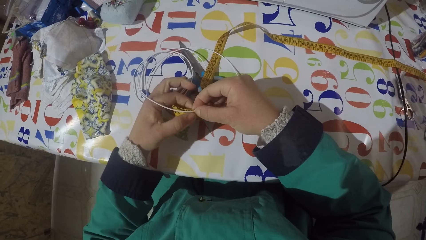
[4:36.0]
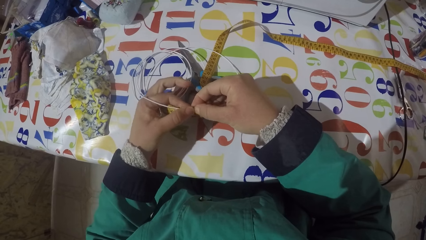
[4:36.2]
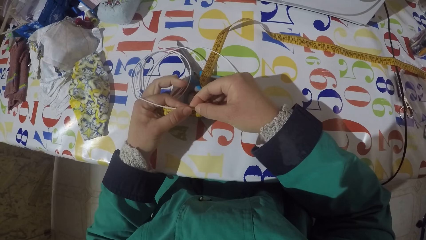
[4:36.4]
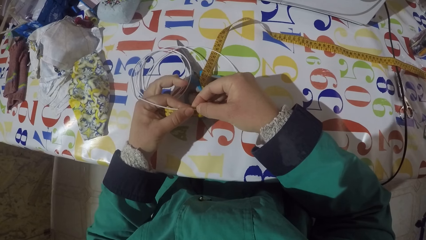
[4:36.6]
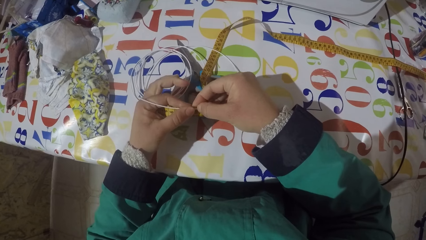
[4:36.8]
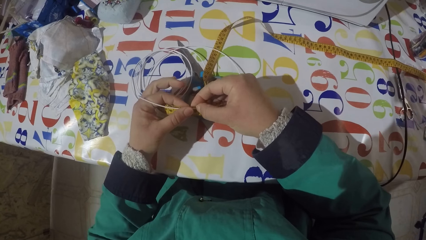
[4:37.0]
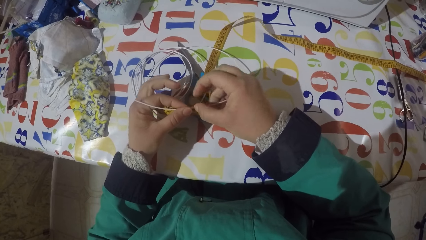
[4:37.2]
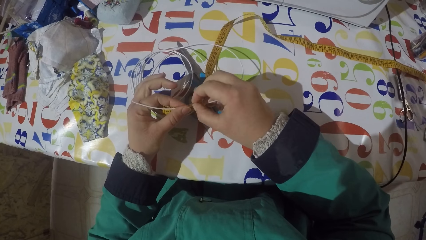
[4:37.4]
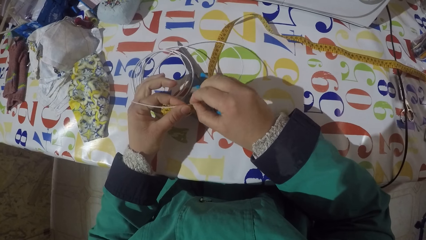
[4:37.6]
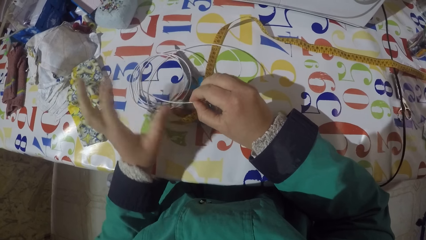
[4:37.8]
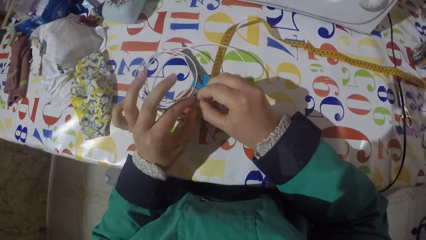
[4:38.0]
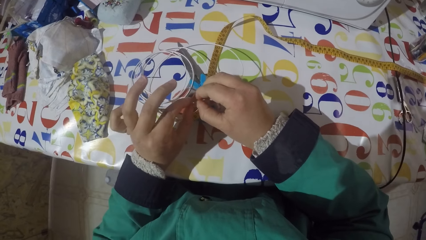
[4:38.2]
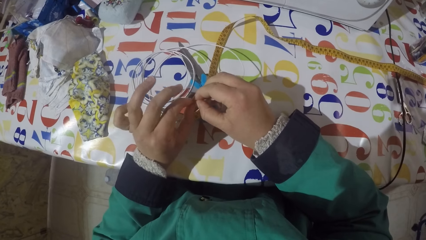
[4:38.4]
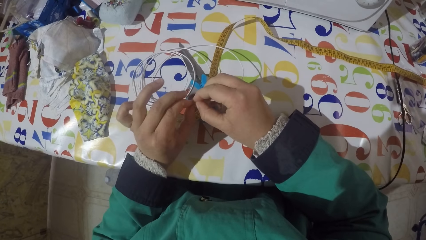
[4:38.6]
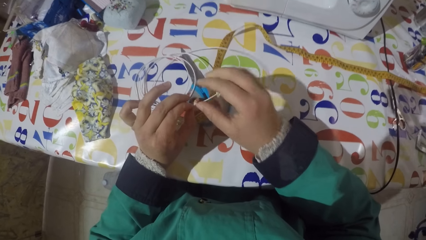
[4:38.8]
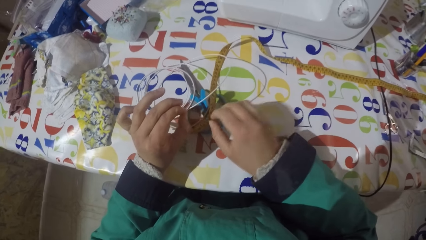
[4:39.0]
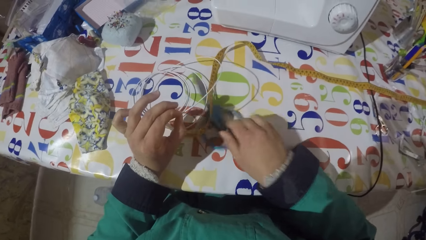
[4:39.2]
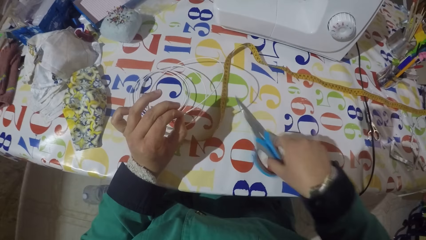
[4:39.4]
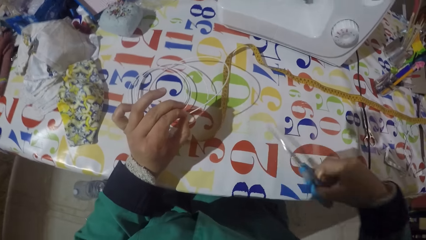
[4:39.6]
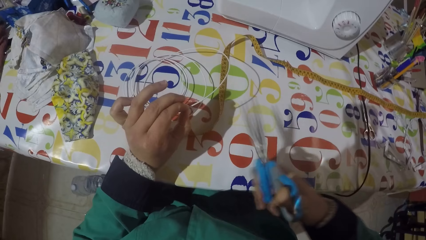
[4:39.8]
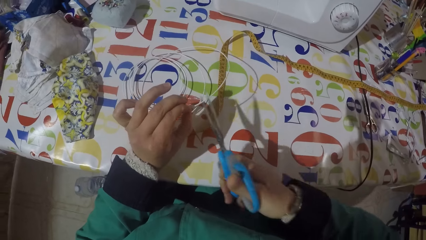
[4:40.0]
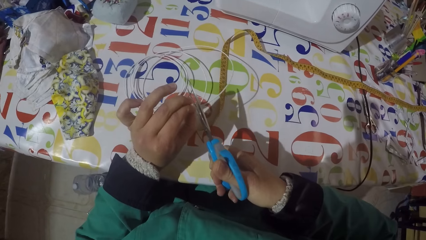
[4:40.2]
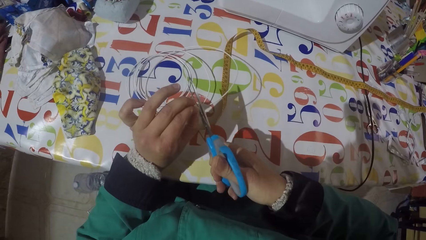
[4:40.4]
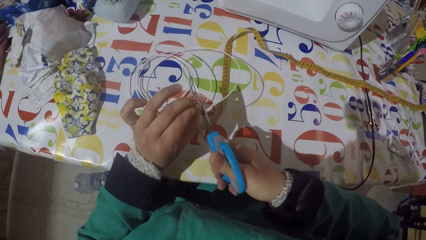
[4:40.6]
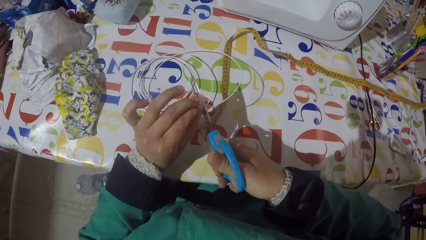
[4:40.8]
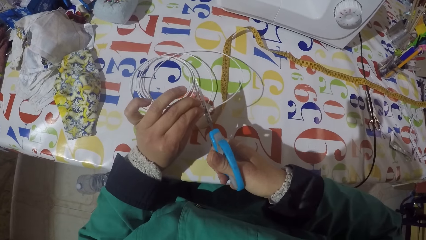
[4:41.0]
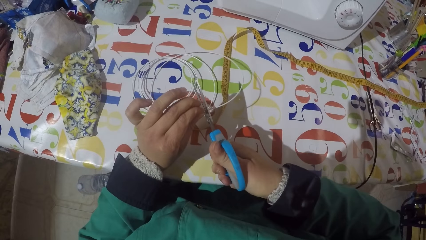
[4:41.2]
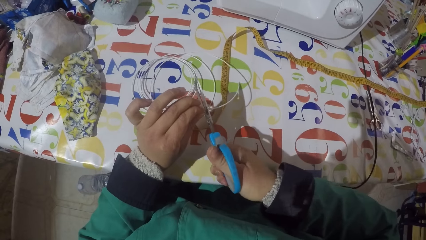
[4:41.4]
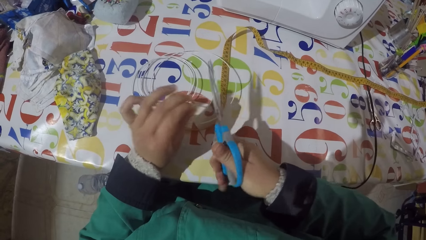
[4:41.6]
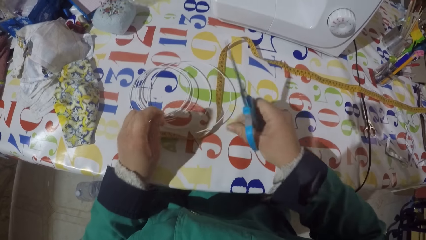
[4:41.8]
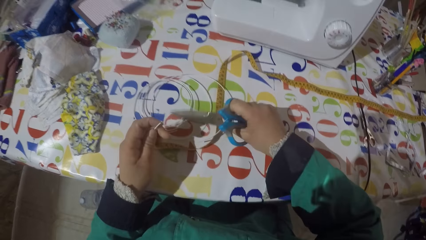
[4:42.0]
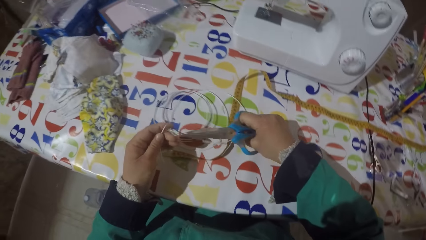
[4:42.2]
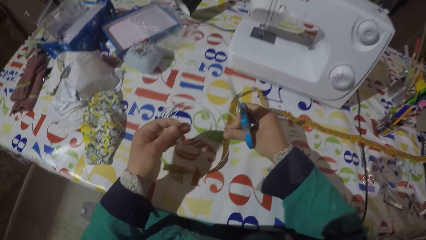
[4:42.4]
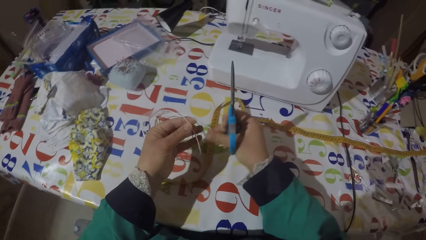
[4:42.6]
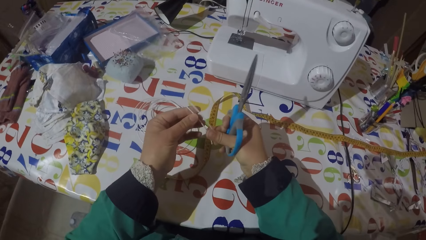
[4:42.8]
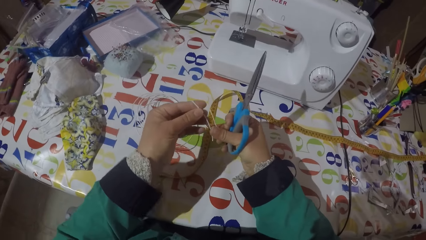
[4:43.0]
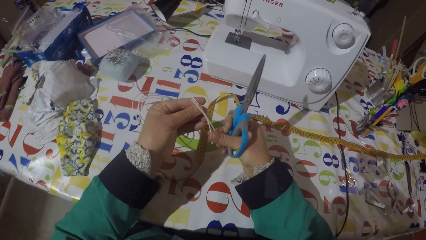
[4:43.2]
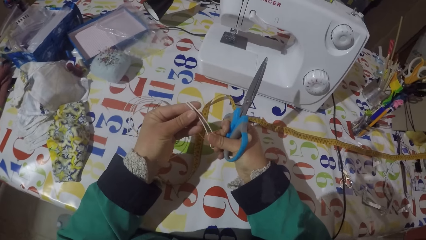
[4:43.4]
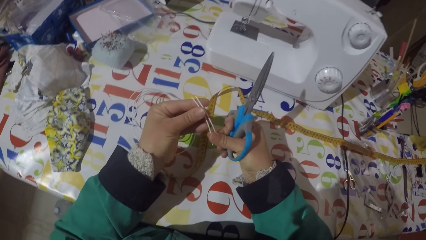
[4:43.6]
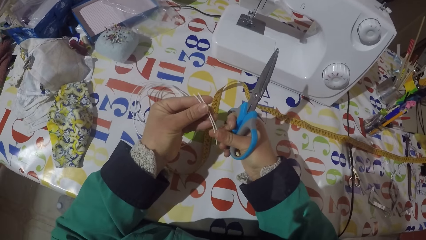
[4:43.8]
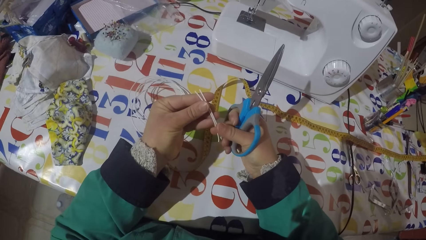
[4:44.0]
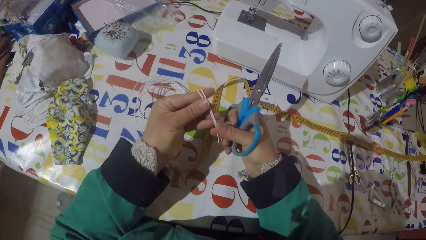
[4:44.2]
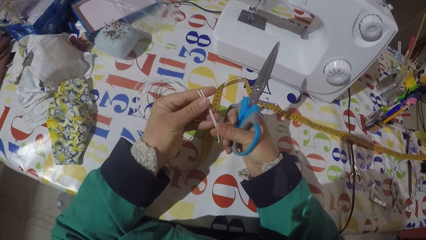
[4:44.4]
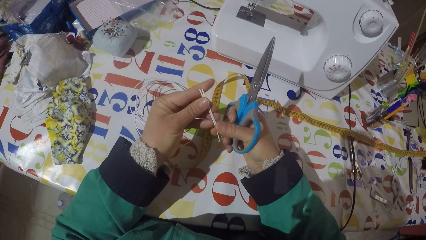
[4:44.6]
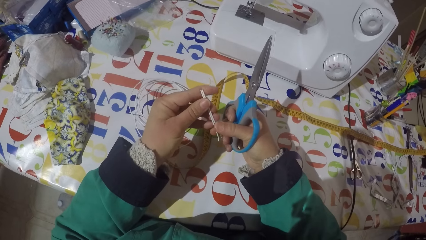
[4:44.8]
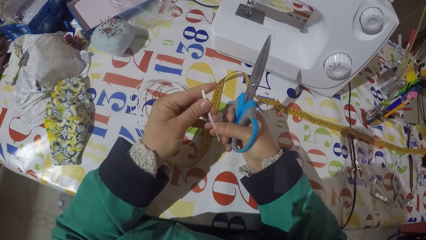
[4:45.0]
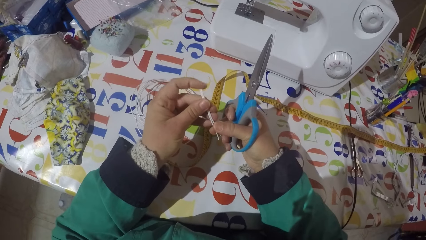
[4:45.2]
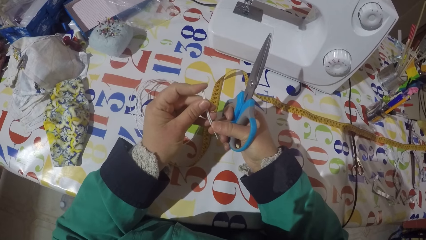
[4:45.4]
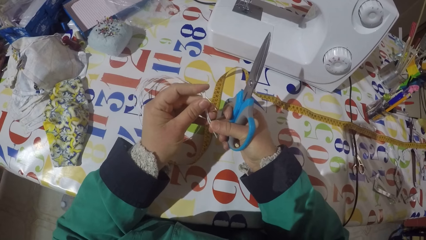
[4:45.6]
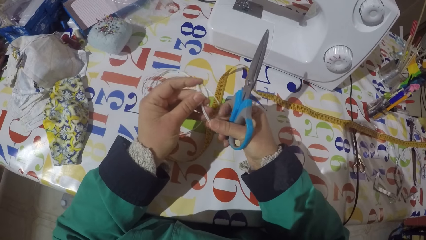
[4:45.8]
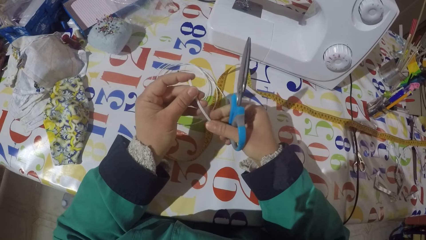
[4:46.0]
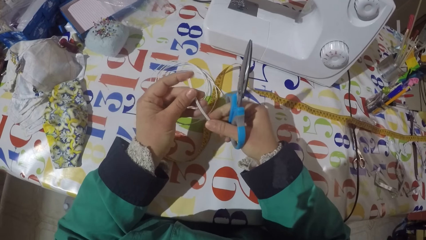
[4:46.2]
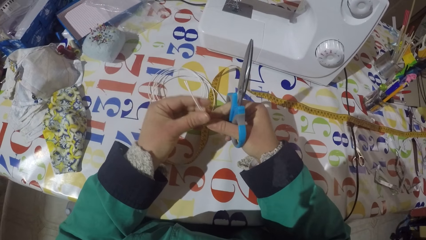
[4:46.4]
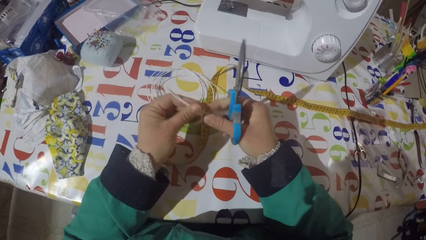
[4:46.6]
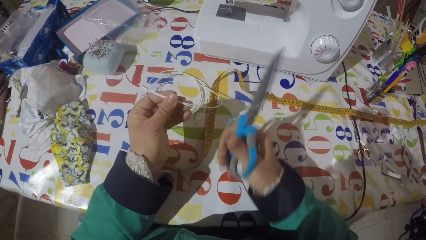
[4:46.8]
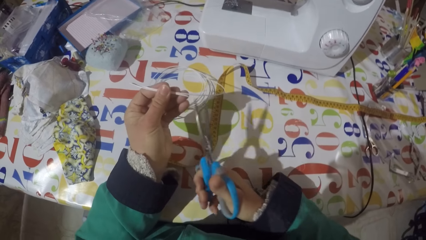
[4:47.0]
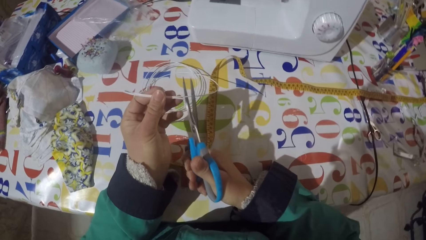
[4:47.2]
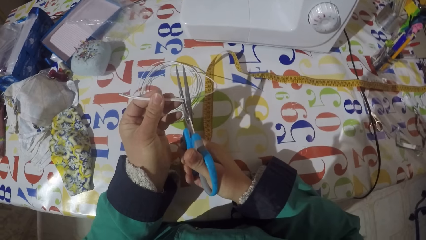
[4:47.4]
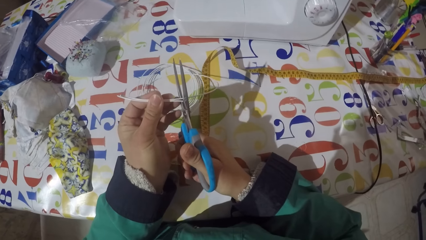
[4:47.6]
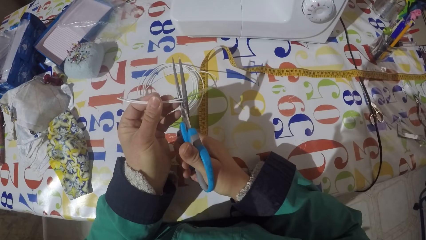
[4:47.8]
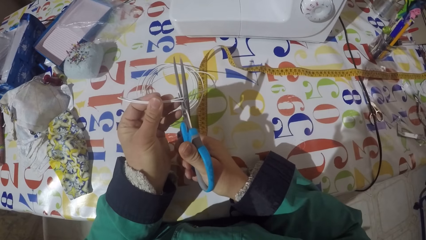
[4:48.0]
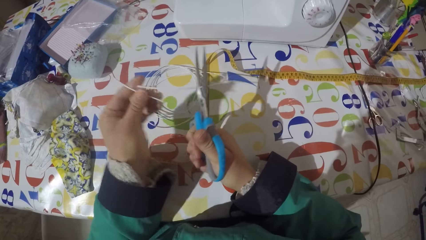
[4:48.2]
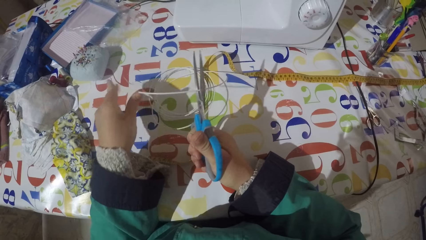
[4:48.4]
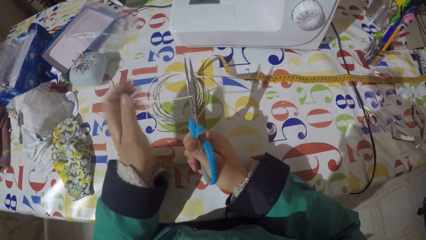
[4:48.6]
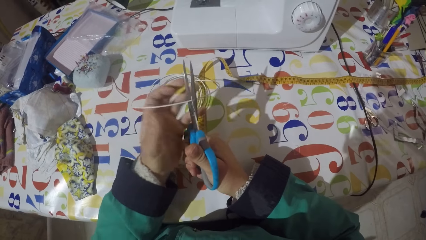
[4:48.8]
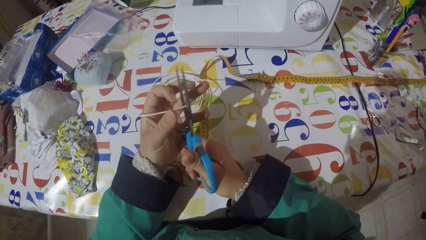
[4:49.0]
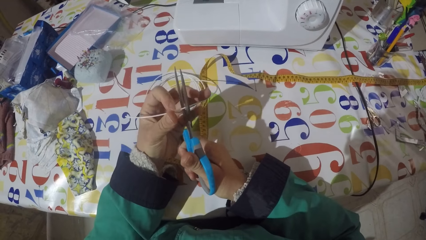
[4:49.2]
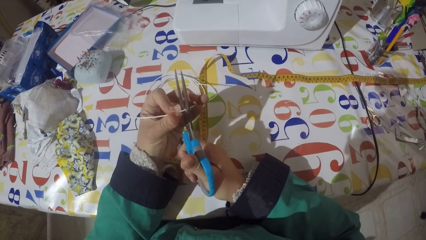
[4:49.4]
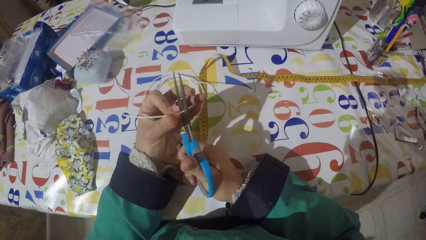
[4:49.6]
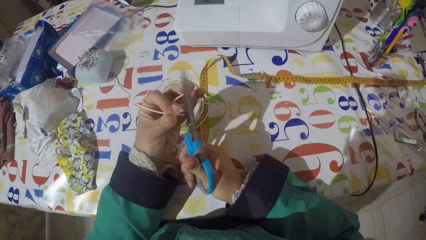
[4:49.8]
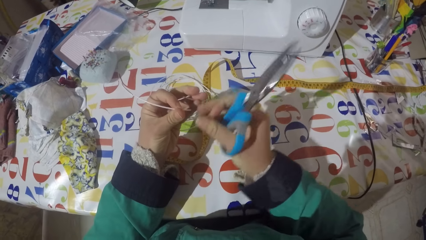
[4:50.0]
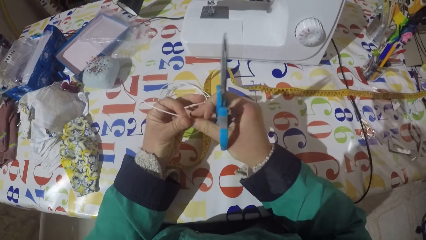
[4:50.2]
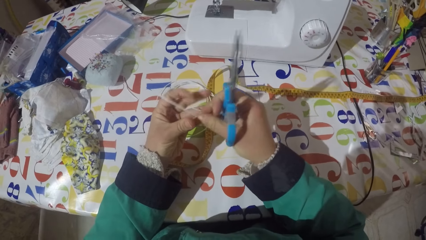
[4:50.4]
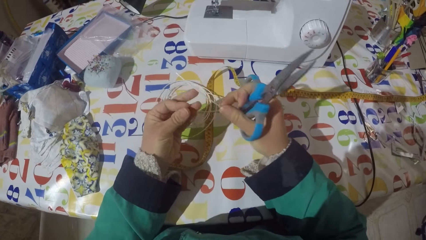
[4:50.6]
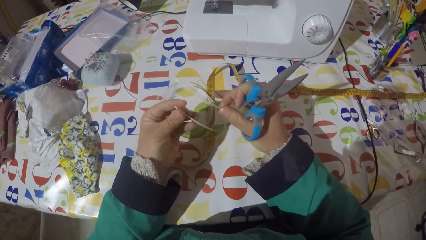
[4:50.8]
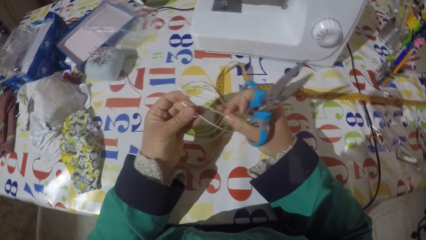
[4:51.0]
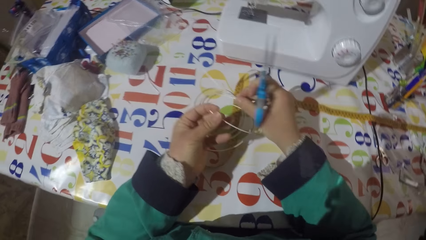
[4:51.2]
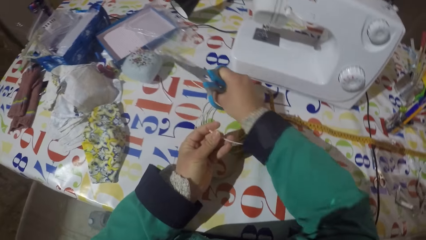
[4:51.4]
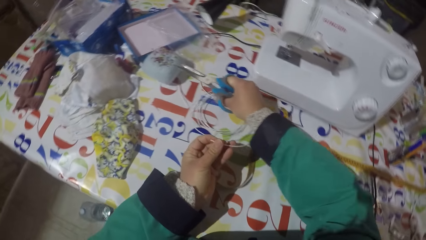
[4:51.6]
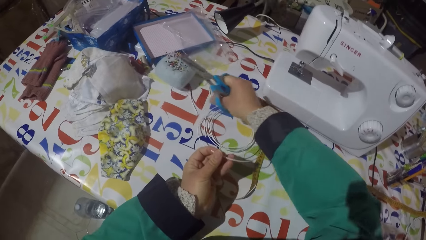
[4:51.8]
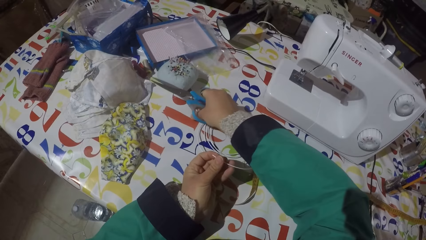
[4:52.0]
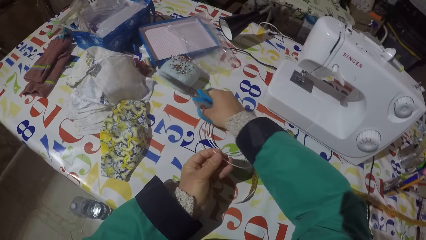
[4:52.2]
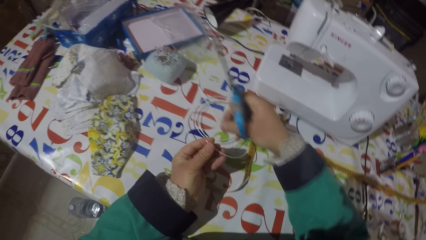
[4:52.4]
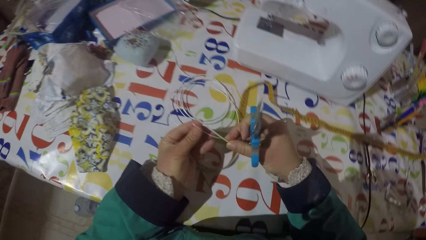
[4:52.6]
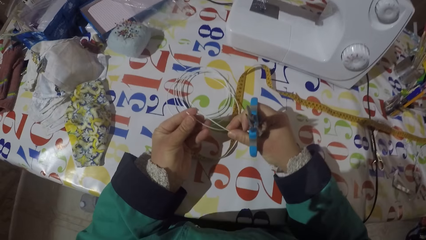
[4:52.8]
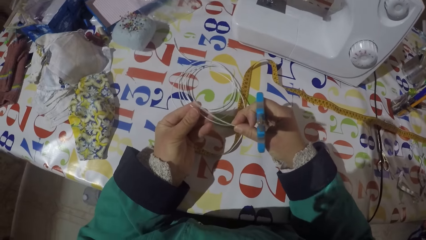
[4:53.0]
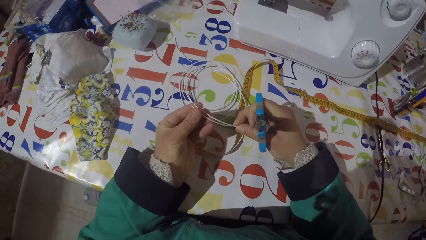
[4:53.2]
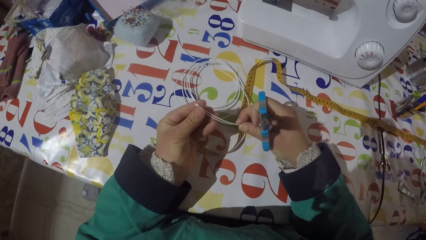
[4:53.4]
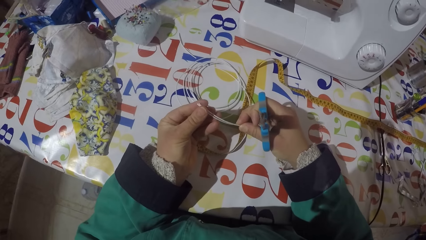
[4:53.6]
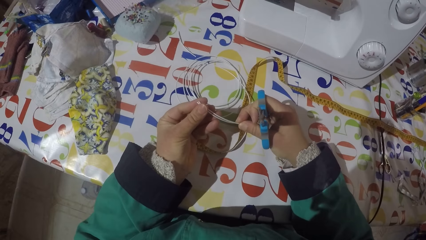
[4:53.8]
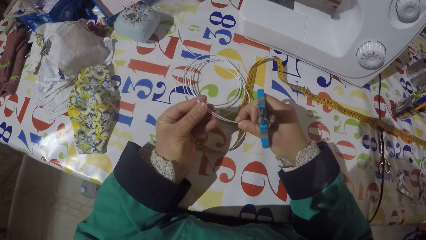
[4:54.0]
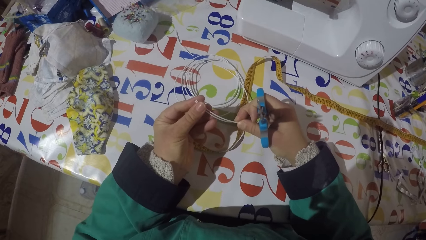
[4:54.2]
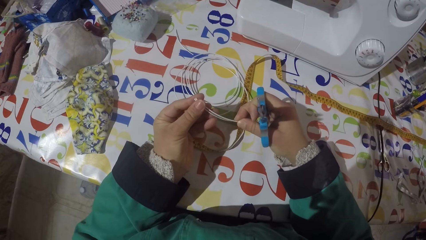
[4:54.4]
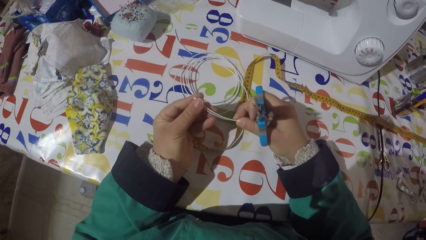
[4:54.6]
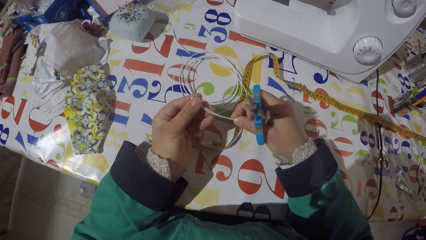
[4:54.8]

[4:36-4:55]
The camera wearer drops the tape measure on the table. He holds the wire or strip with his left hand. He picks up the scissors from the table and cuts the wire with the scissors. He holds a piece of wire with his left hand and picks up the wire from the table. He aligns something. He holds the piece of wire against the wire with his hands. He cuts the strip with the pair of scissors, holds the wire with the scissors, puts the piece of wire on the table and holds the pair of scissors. He cuts the wire with the scissors. He holds the piece of wire against the long strip with his right hand. He holds the pair of scissors. He puts the piece of wire on the table. He holds the pair of scissors again. He picks up the piece of wire from the table. He cuts the strip with the pair of scissors and holds the pair of scissors. He holds the piece of wire against the wire with both hands.
